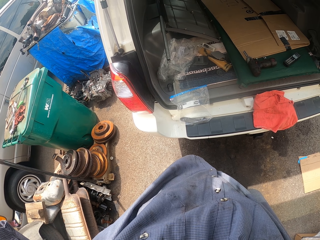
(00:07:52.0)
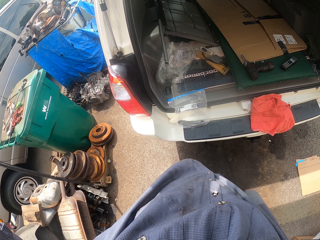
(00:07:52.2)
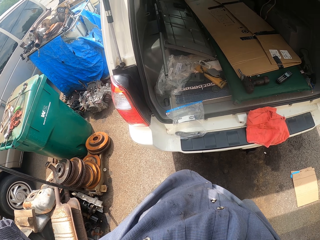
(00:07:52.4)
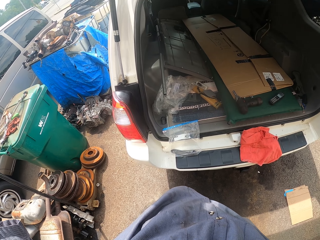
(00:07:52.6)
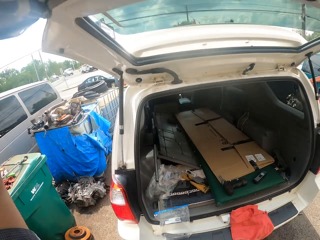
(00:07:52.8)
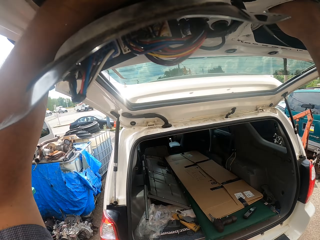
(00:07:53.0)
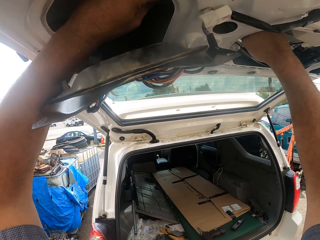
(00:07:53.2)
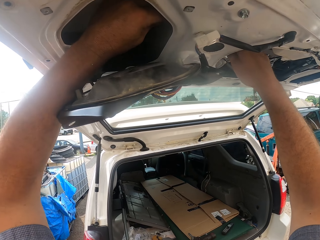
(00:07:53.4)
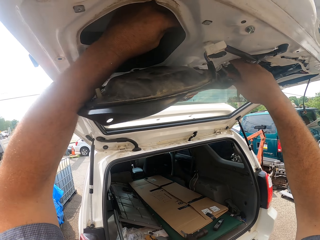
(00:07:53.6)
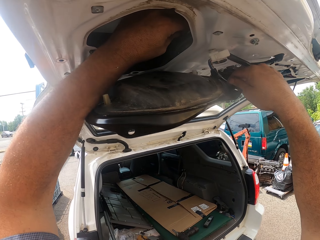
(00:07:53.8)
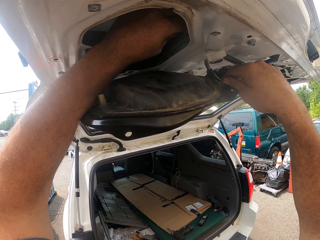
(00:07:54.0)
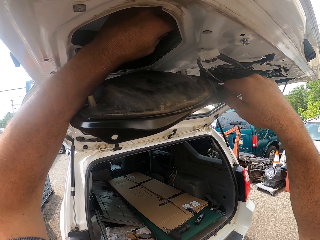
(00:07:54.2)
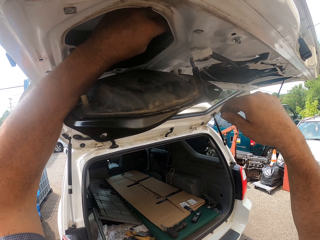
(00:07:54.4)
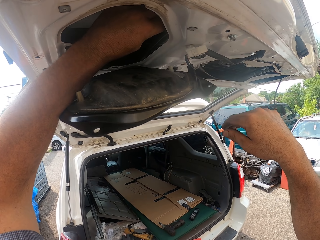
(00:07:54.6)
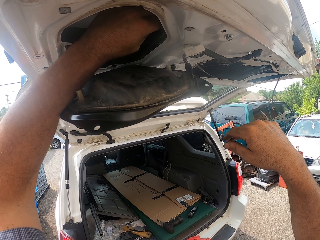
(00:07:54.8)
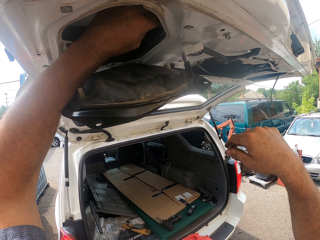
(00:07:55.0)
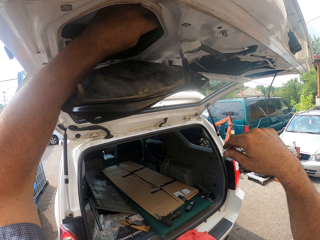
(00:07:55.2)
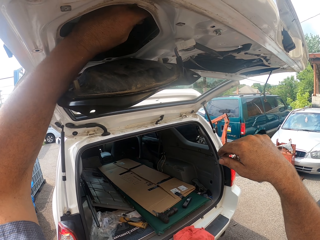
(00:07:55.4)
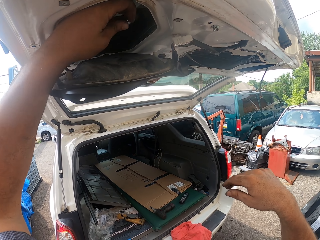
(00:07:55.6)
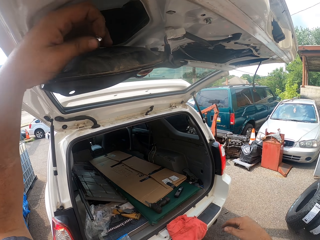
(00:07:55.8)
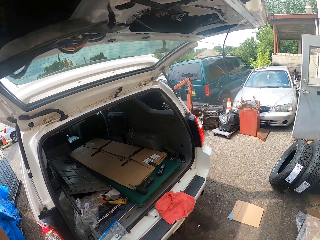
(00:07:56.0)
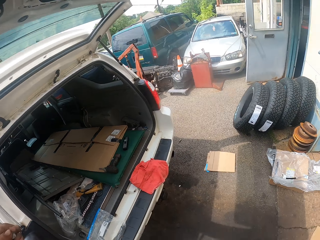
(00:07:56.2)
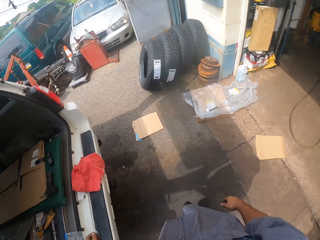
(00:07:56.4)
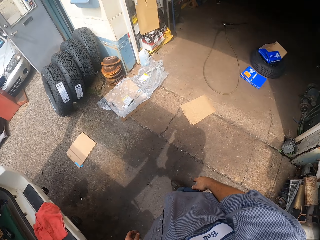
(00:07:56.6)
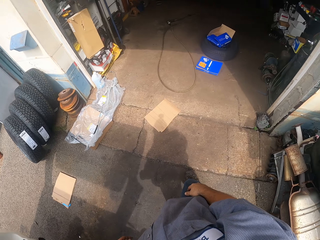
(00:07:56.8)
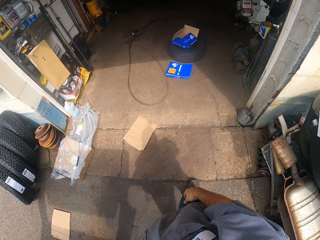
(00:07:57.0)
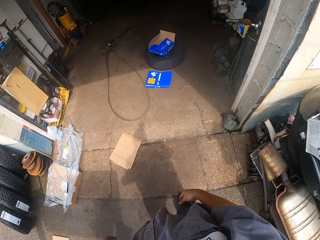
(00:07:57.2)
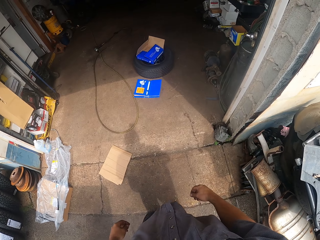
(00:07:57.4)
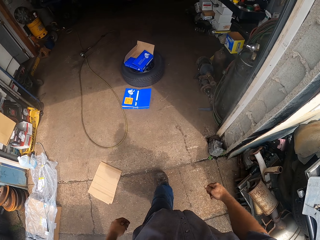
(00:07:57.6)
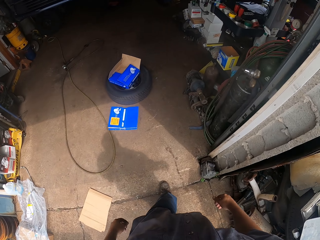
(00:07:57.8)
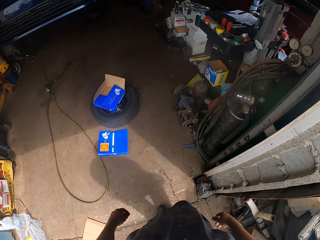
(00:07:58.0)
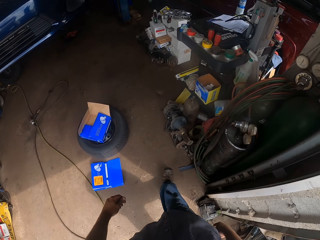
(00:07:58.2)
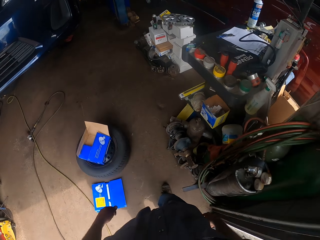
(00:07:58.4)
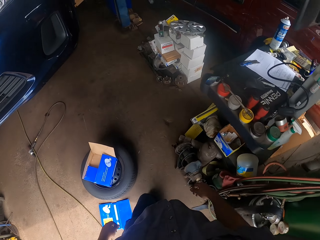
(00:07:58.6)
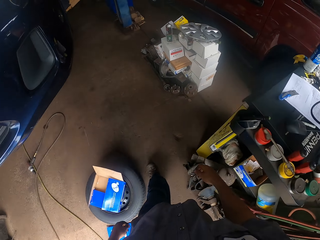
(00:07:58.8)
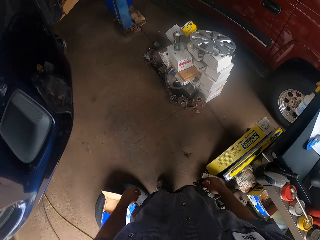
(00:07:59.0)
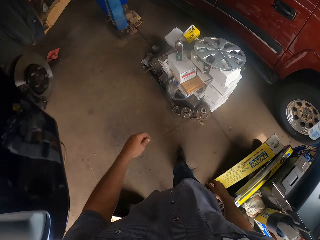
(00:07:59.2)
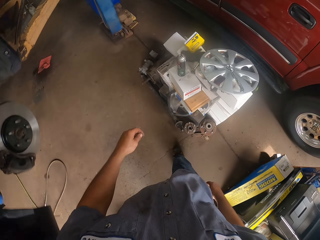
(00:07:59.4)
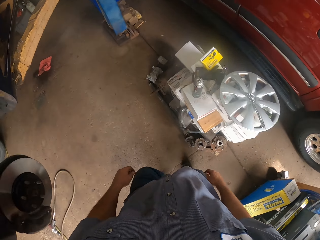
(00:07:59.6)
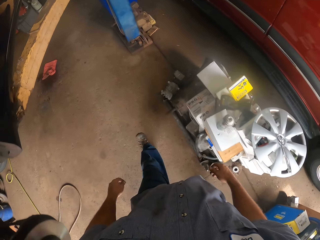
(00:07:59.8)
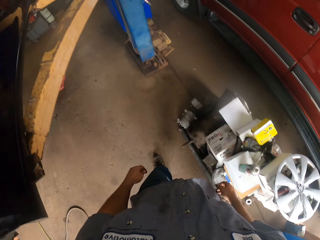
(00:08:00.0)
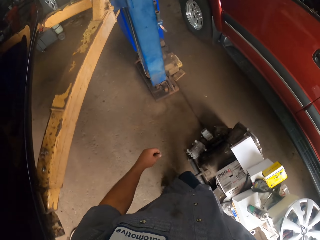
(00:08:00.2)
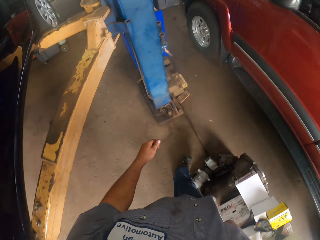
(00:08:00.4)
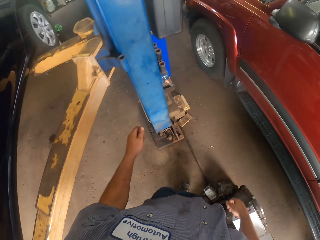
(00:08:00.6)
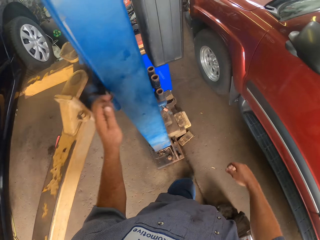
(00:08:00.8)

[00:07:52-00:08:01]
The camera wearer puts a screw on the trunk. They remove the screw. They walk around the garage.

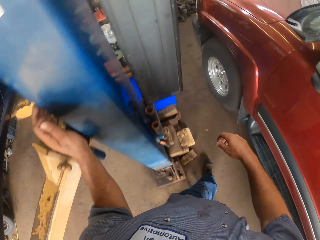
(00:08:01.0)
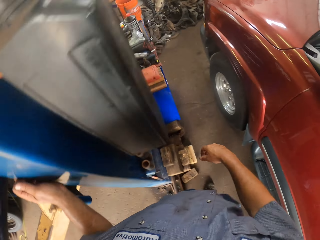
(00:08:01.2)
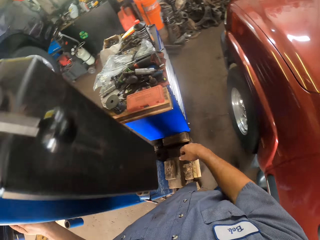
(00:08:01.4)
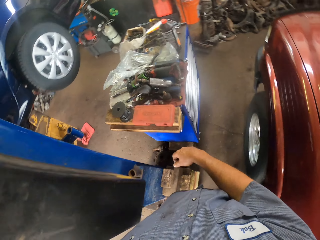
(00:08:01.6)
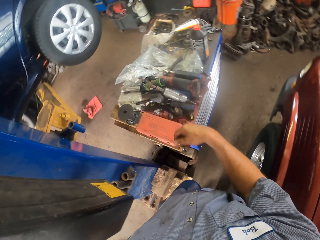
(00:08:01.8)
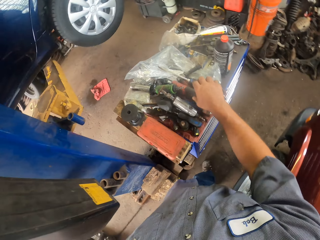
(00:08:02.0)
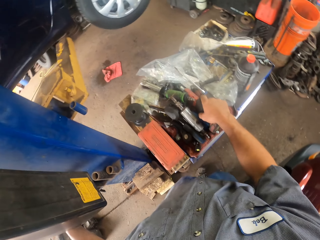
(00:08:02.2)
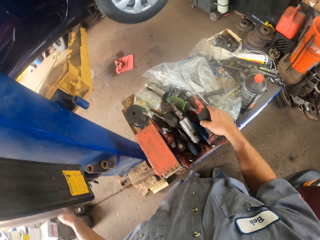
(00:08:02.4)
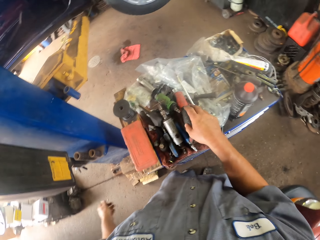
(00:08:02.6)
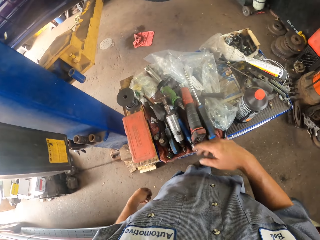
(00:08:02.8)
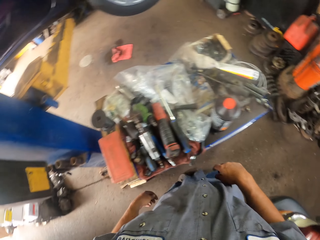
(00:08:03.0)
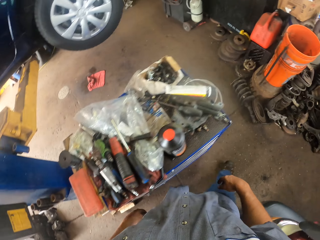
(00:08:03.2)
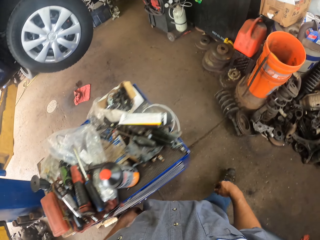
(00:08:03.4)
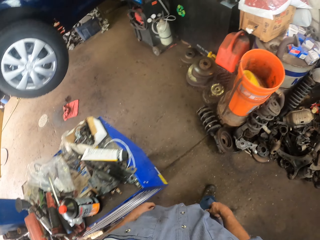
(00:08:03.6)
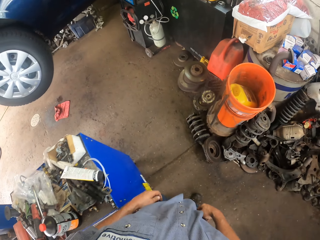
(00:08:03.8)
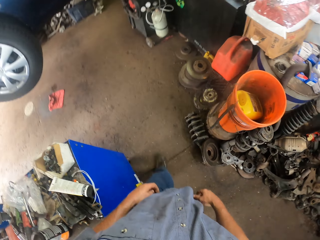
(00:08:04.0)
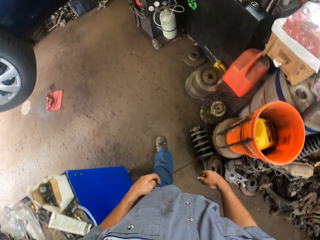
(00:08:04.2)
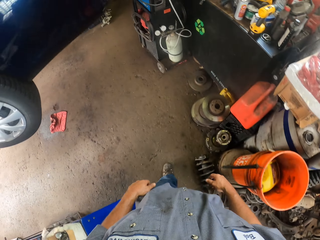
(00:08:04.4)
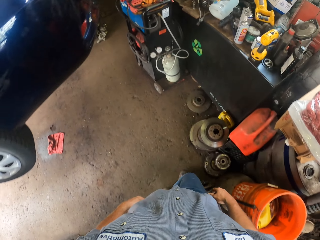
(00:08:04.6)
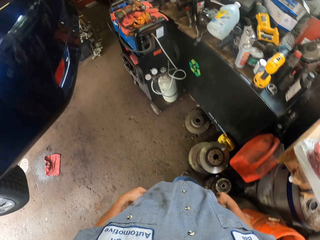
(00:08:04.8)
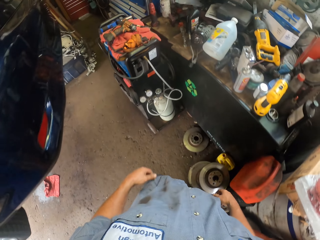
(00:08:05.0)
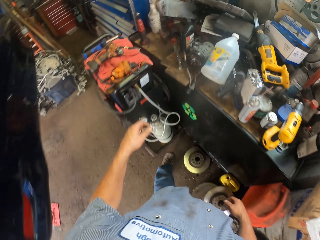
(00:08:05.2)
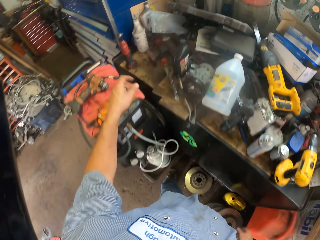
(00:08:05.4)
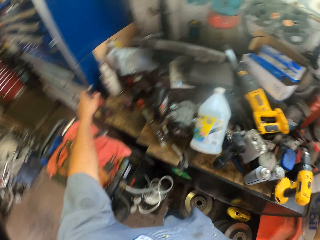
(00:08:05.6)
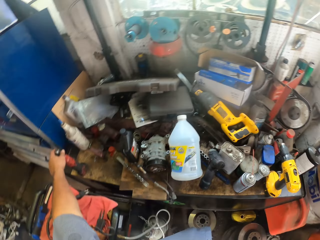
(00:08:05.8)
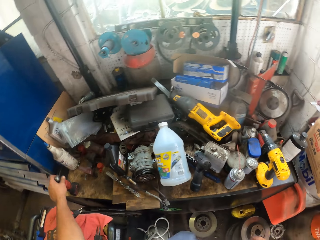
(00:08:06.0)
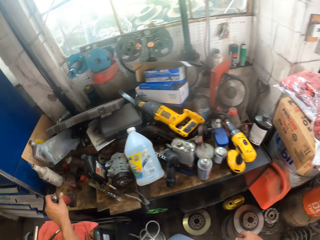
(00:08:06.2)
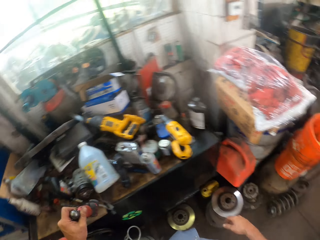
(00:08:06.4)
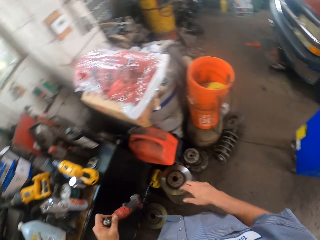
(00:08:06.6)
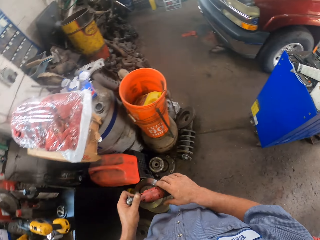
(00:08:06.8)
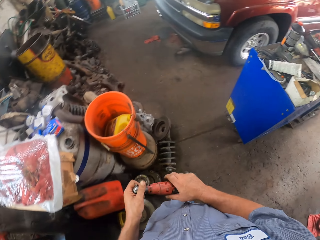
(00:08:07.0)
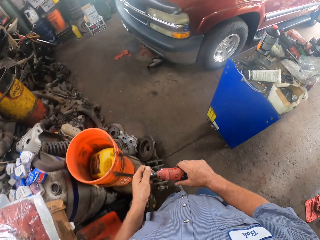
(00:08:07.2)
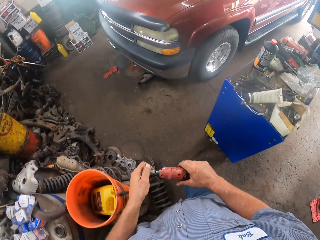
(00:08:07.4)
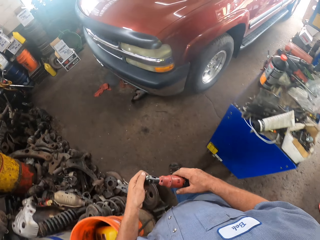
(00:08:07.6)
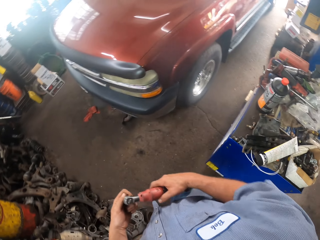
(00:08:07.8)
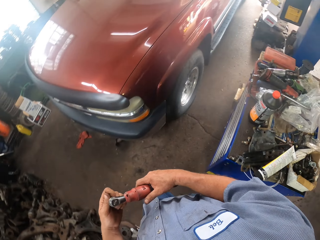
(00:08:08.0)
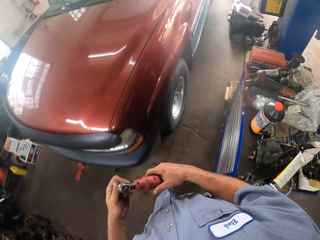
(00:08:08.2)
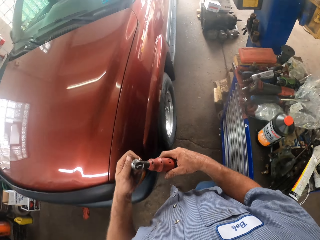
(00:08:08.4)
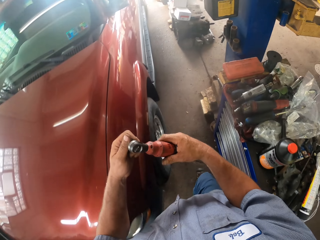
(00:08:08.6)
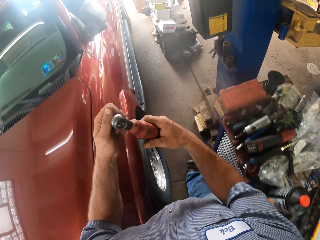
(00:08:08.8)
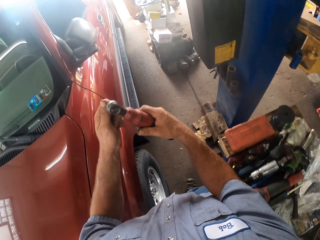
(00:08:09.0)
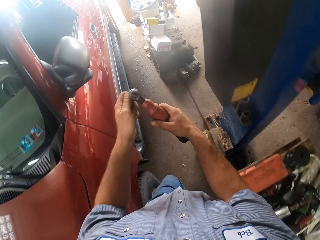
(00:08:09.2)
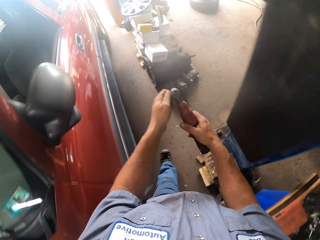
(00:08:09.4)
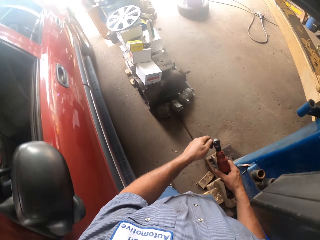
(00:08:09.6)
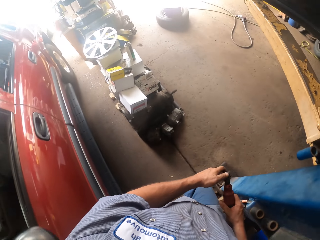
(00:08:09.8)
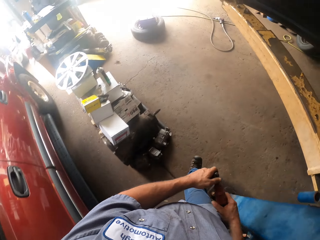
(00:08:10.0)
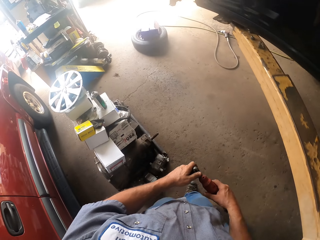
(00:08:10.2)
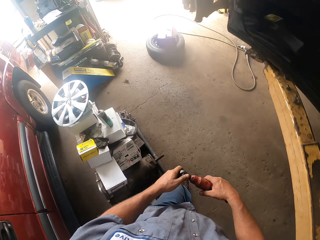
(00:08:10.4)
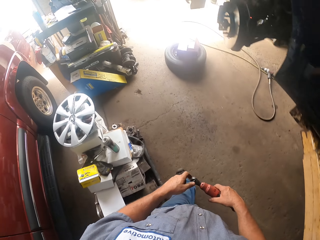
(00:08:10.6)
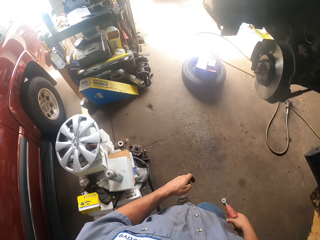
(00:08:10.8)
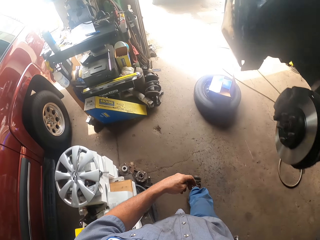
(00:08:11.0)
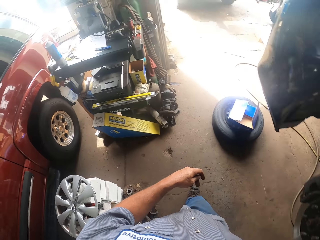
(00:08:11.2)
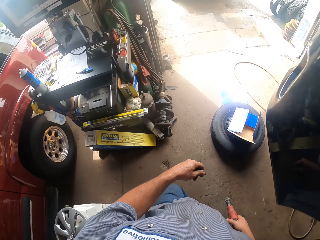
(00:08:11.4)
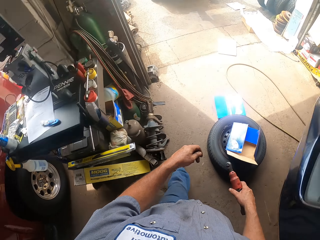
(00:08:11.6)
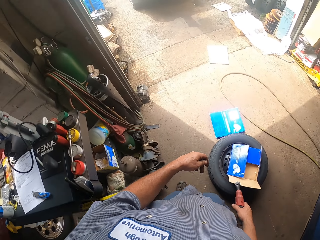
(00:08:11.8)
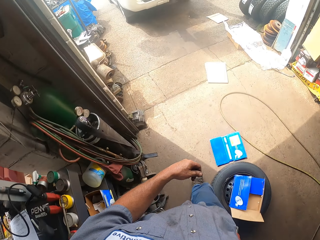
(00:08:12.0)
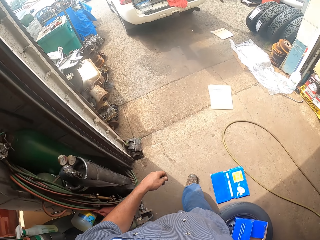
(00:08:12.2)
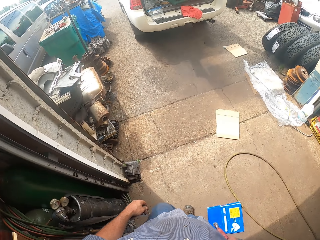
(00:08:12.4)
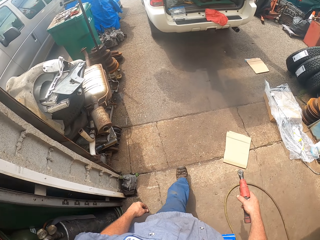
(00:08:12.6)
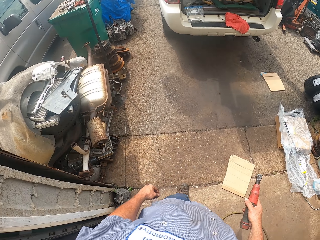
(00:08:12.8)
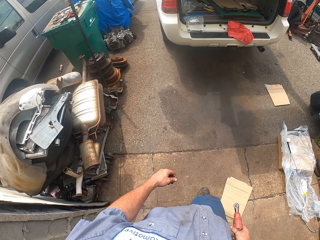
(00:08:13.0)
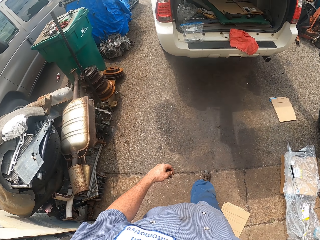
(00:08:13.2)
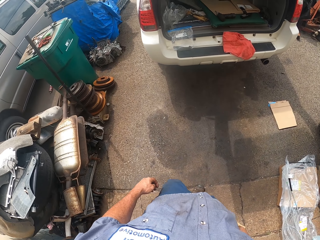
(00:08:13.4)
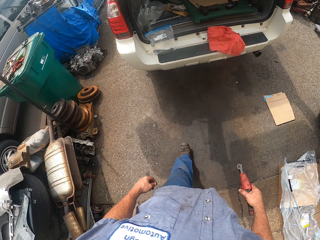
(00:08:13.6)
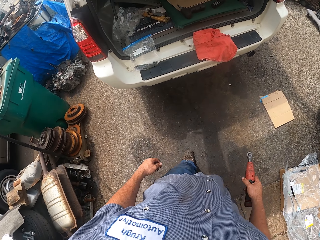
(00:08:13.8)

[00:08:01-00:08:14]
The camera wearer picks up a wrench from the tool box. They touch something. They pick up something. They walk around.
